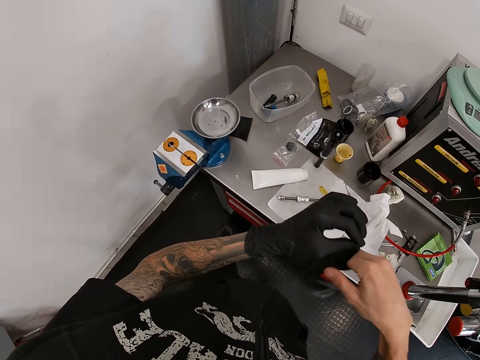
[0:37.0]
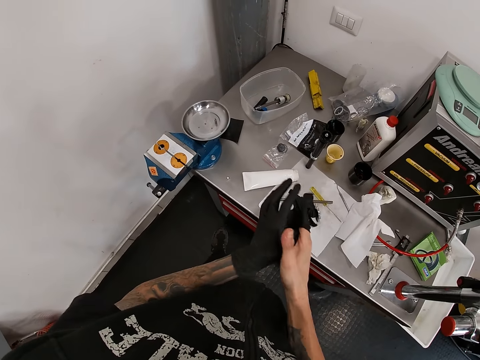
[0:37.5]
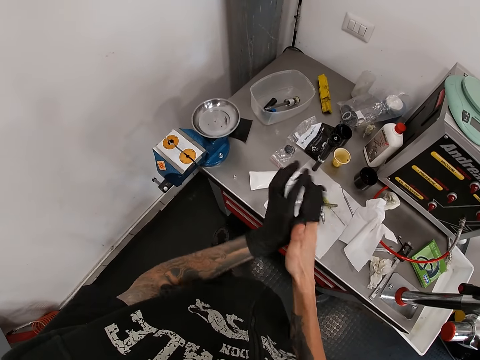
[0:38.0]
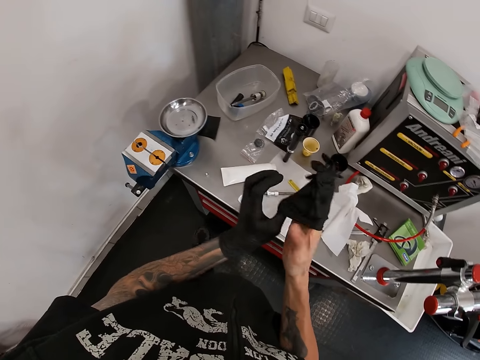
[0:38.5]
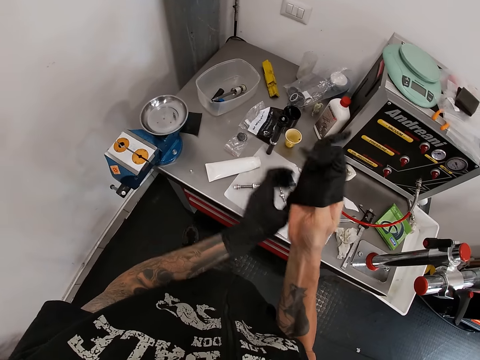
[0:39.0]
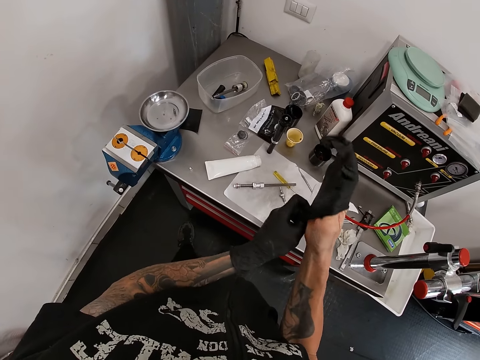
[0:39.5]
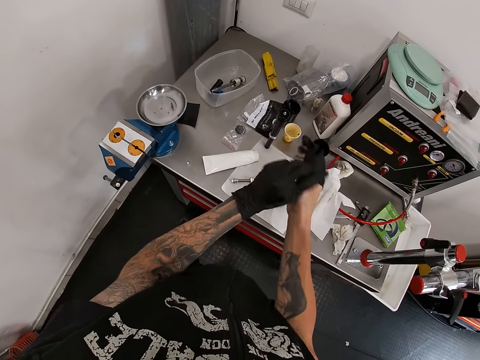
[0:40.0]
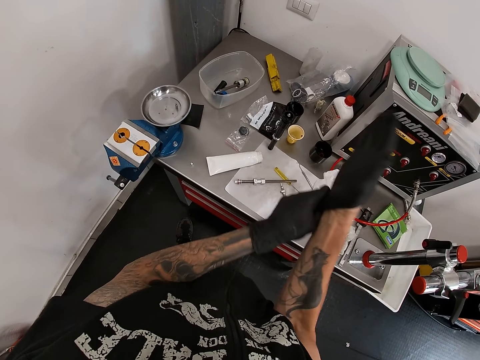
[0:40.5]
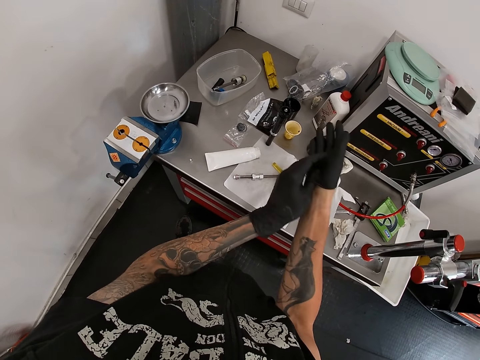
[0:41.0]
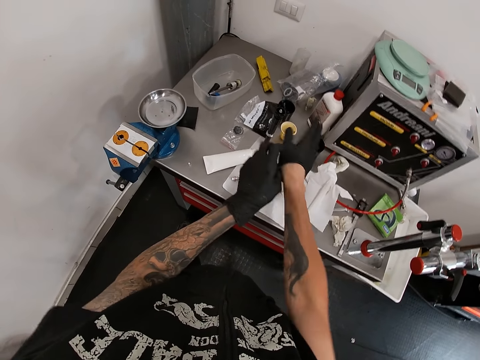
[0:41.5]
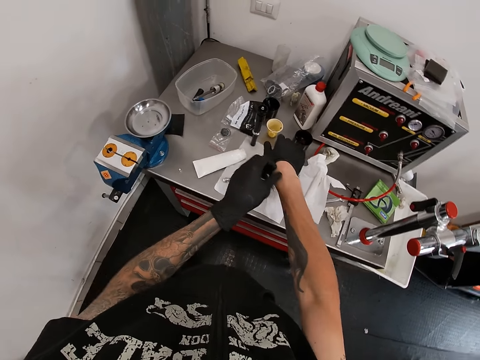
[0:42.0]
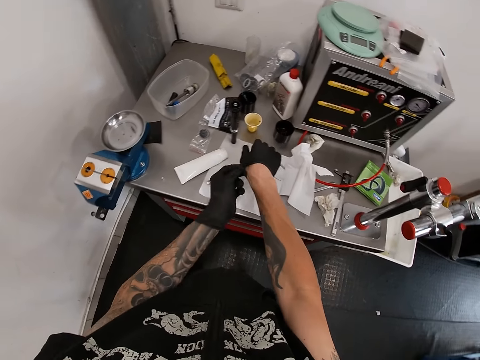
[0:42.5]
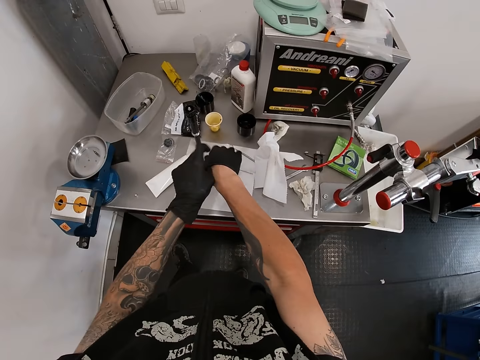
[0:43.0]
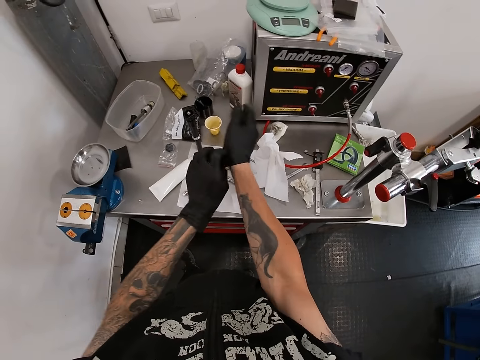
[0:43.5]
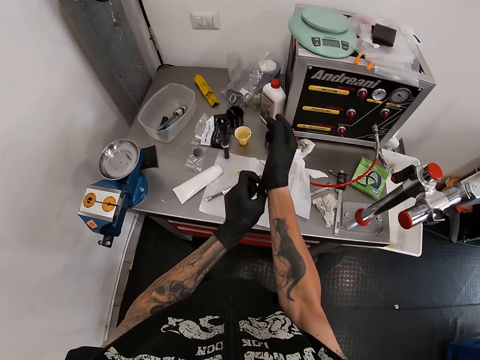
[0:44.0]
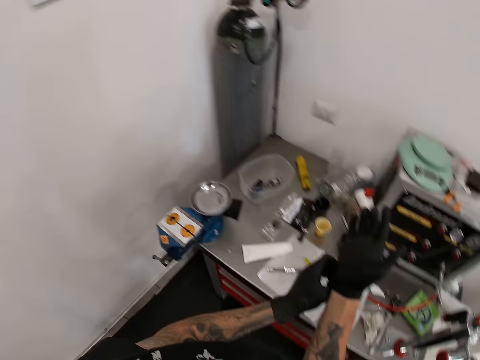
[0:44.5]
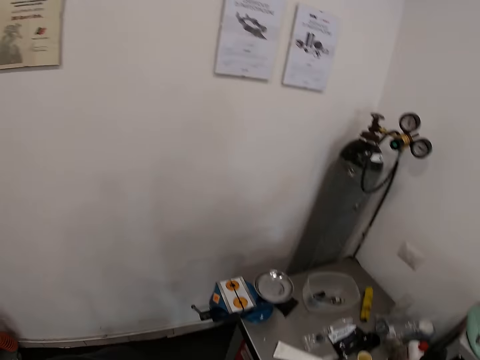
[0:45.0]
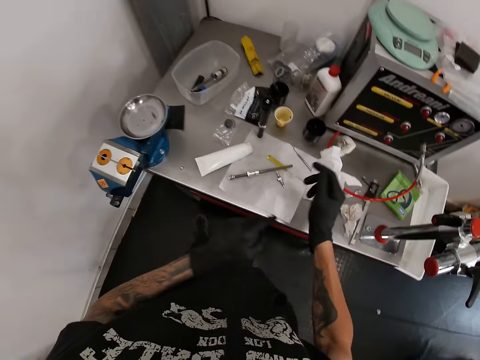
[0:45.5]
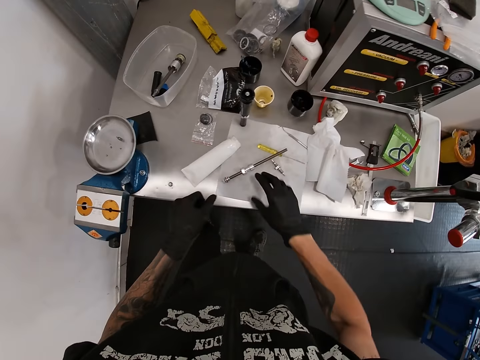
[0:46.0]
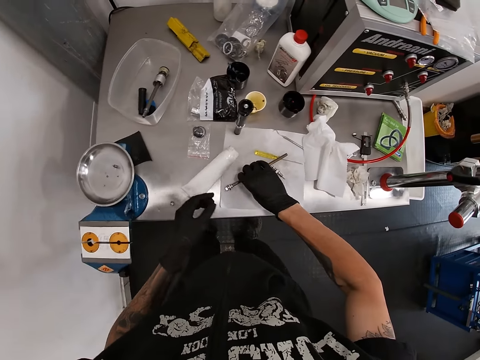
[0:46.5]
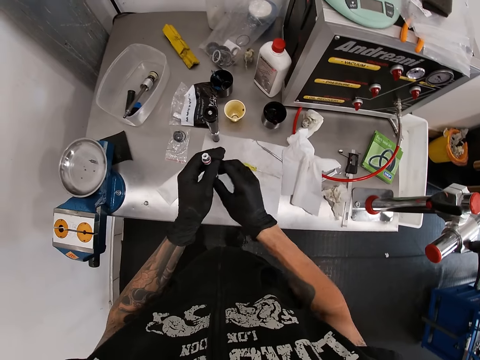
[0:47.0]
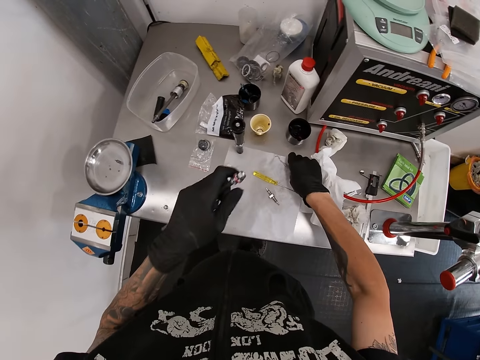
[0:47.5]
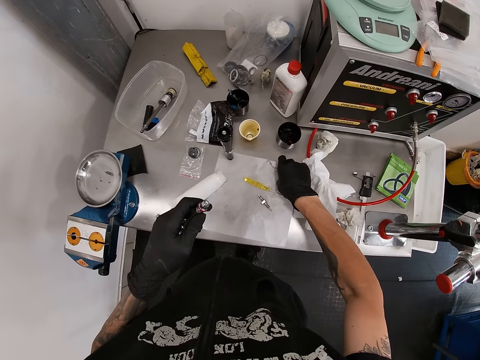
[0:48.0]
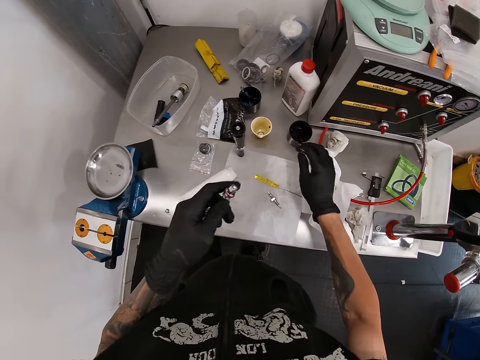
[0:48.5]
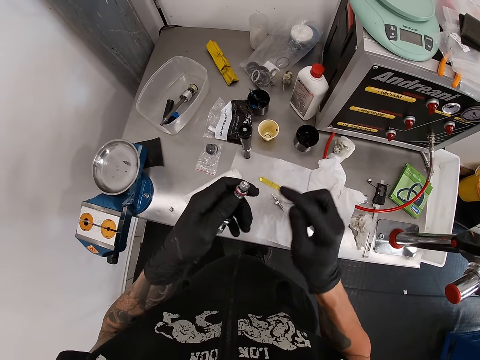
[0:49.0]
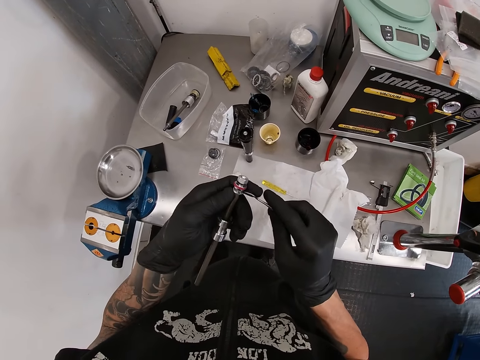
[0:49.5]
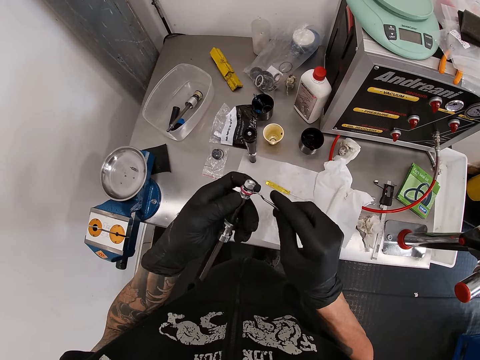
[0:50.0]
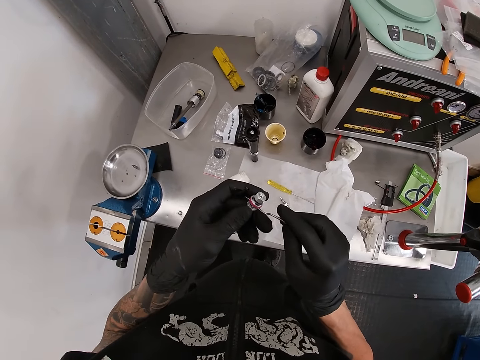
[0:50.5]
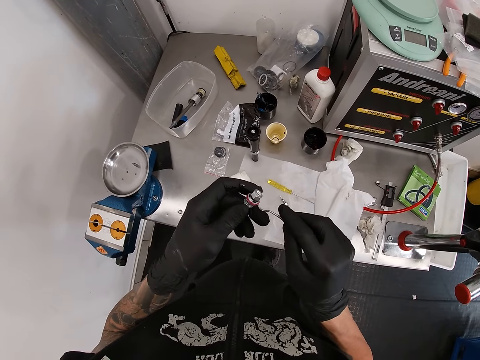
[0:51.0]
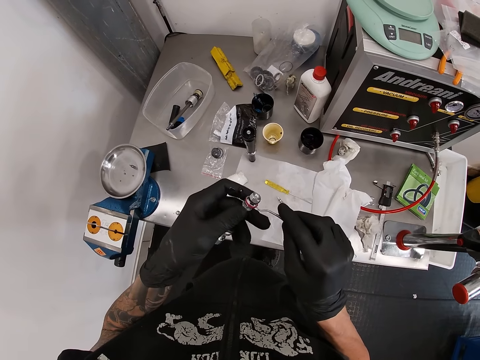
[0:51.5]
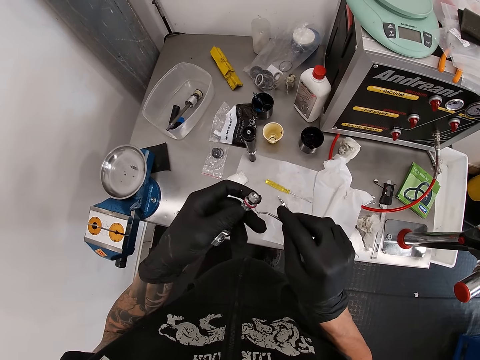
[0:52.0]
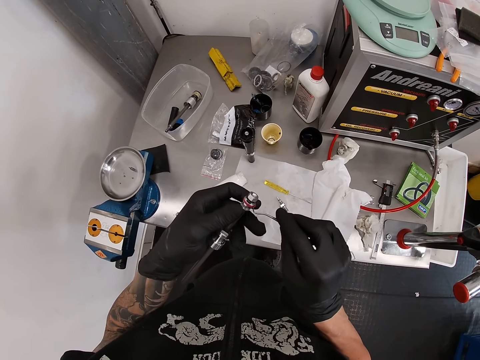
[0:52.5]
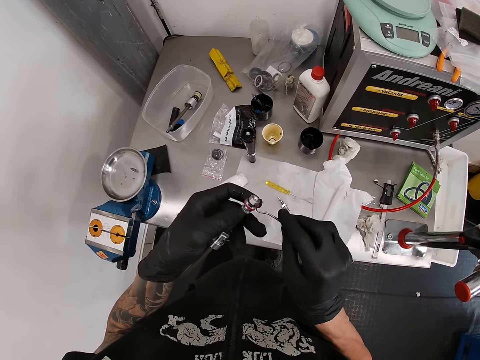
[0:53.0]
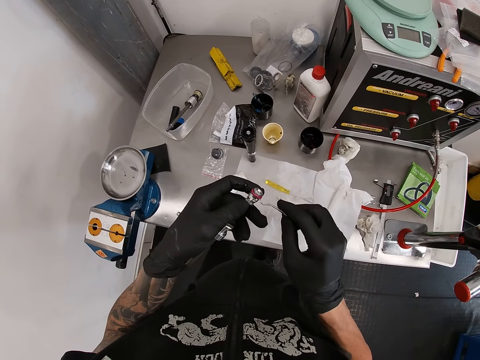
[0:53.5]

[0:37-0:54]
The camera wearer wears a glove. He looks around. He picks the shock bushing absorber from the work bench with his right hand. He switches the shock bushing absorber to his left hand. He picks a band seating instrument from the work bench with his right hand. He removes a washer from the shock bushing absorber with the band seating instrument in his right hand. He hooks a metal ring on the shock bushing absorber or rod.

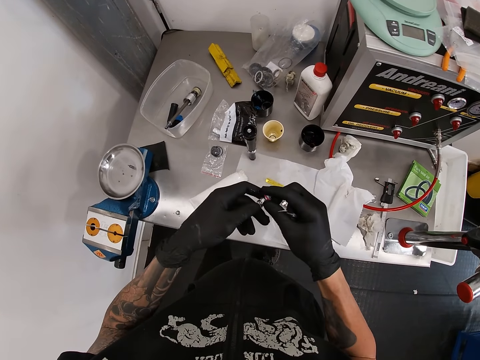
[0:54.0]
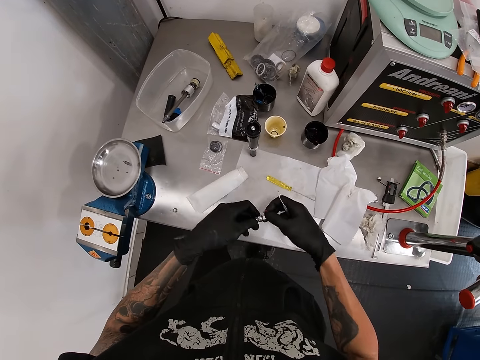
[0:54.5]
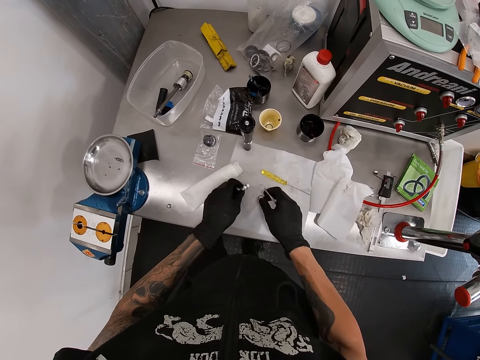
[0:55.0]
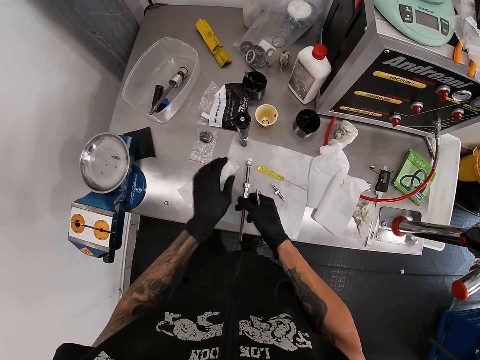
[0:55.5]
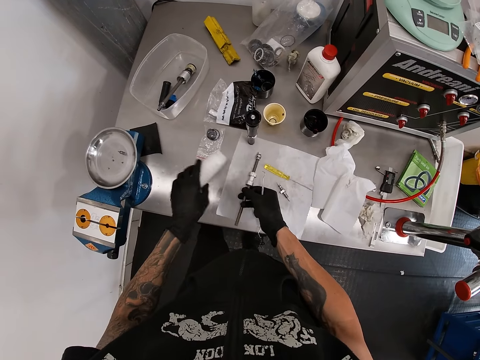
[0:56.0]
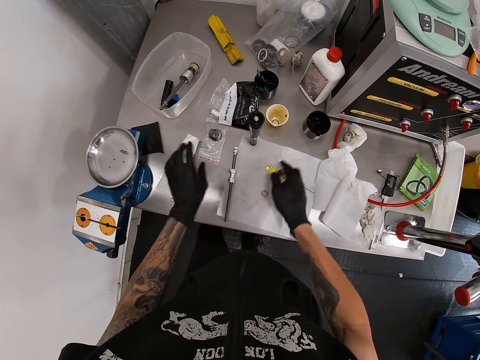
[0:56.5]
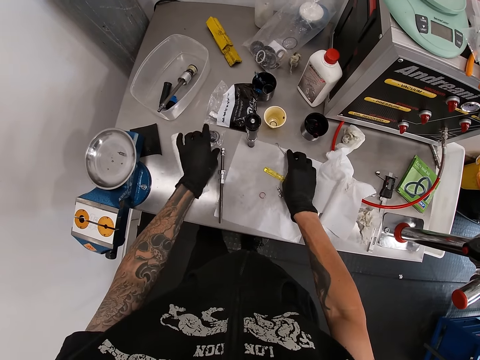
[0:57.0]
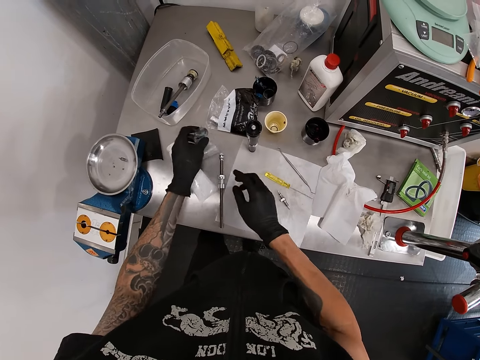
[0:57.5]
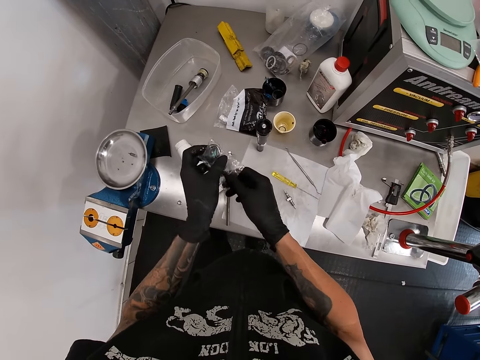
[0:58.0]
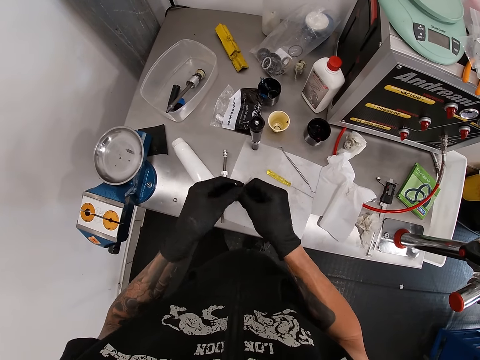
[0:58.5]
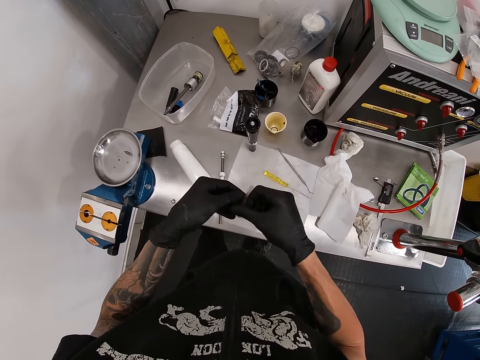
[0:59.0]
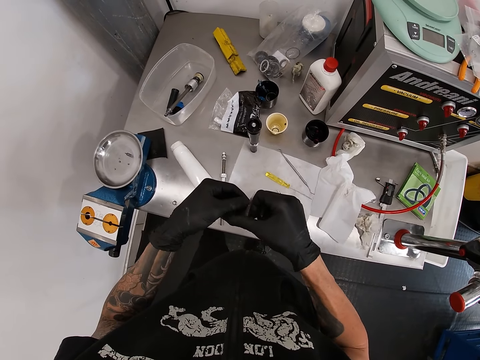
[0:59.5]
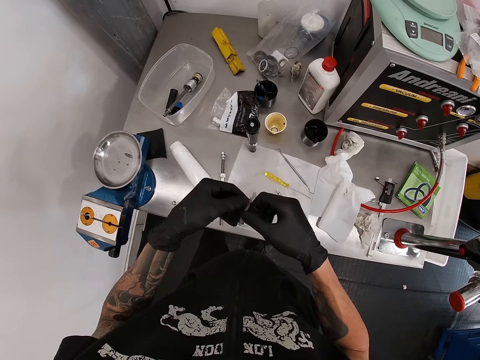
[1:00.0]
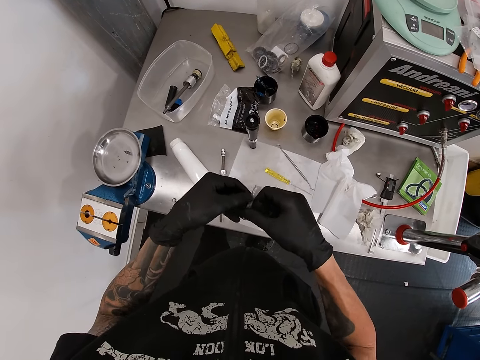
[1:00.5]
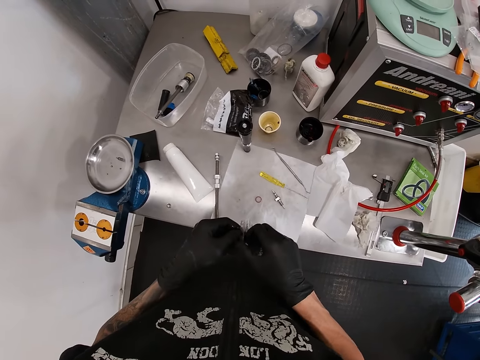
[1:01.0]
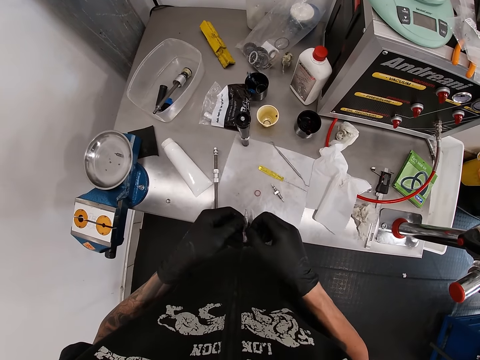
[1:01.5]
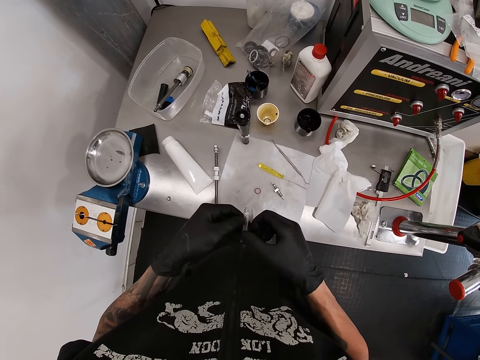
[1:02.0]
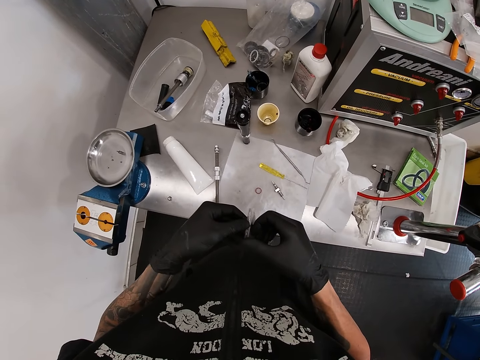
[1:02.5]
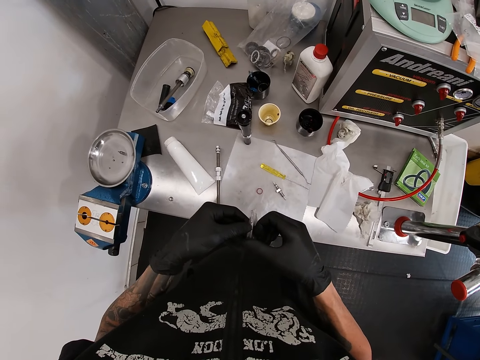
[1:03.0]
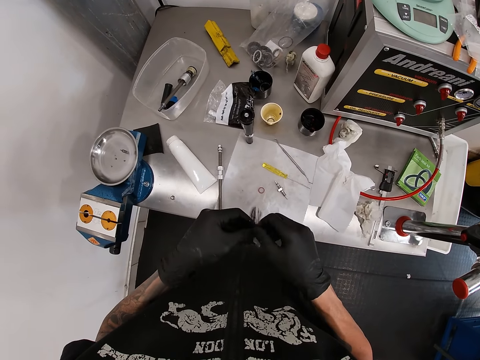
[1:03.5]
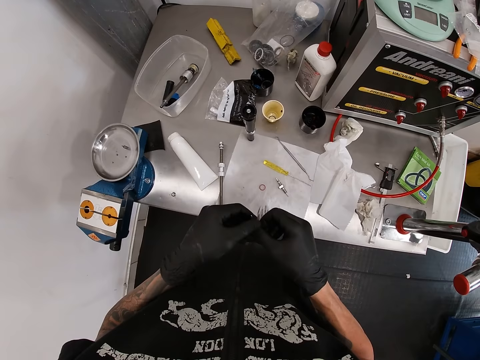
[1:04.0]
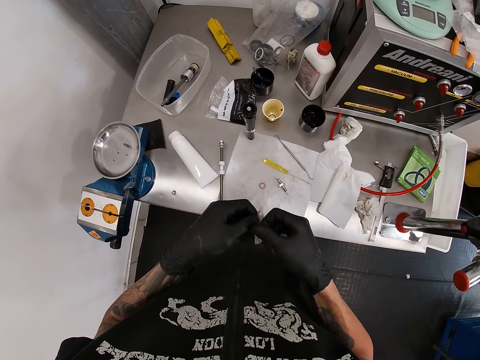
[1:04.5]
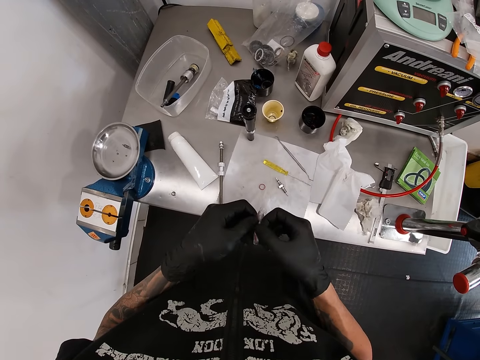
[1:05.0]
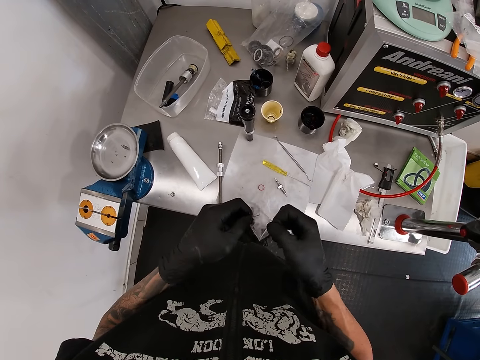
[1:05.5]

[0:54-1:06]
The camera wearer removes a metal ring with his hands. He drops the washer on a tissue paper on the work bench with his right hand. He drops a tube on the work bench with his left hand. He picks the tube from the work bench with his left hand. He drops the shock bushing absorber on the work bench with his right hand. He moves the lubricant tube. He drops the band seating instrument on the work bench with his right hand. He picks a small plastic bag from the work bench with his left hand. He opens the plastic bag with both hands.
